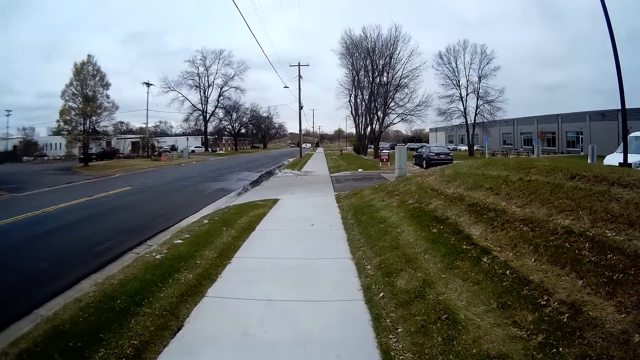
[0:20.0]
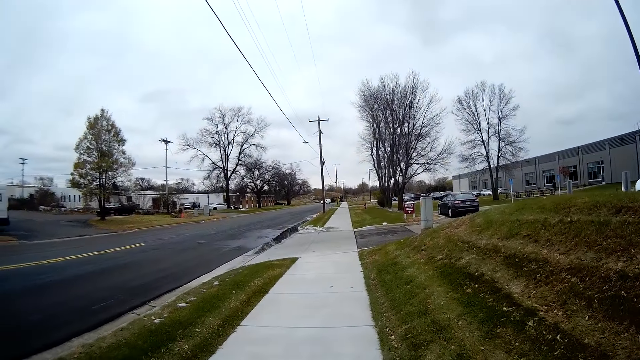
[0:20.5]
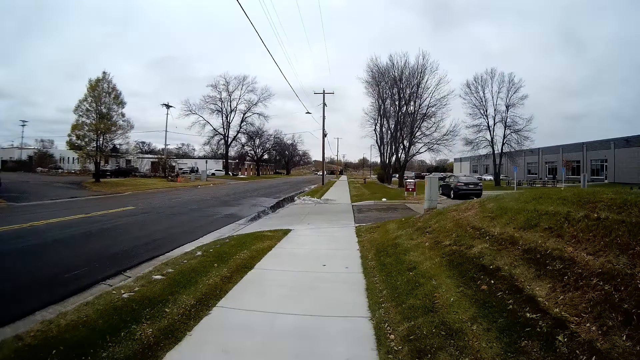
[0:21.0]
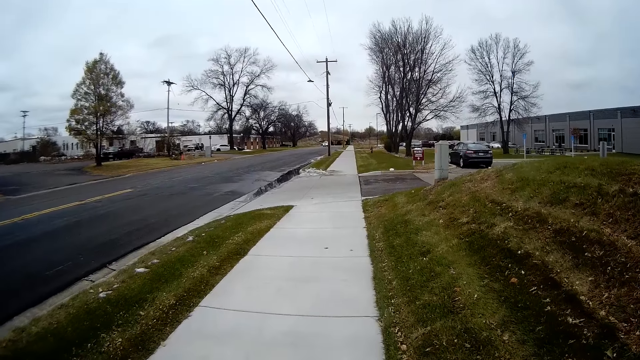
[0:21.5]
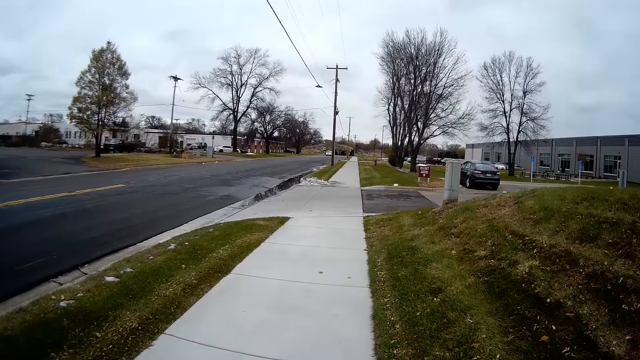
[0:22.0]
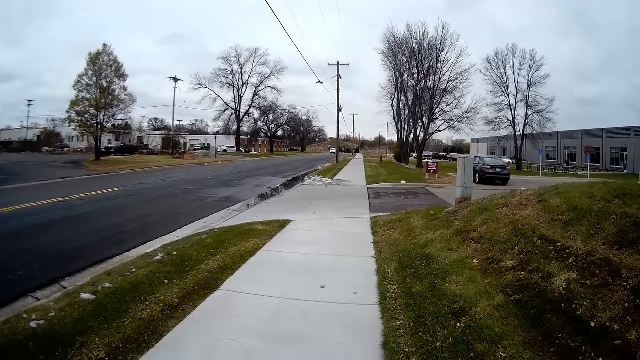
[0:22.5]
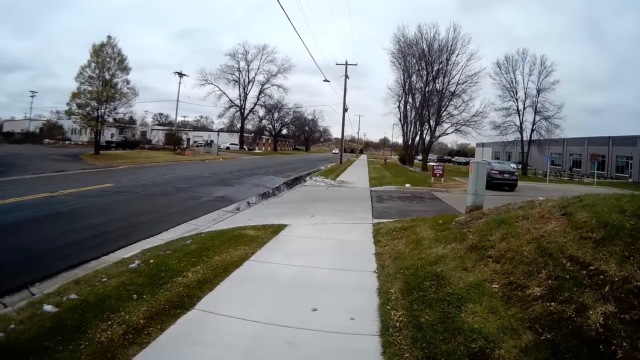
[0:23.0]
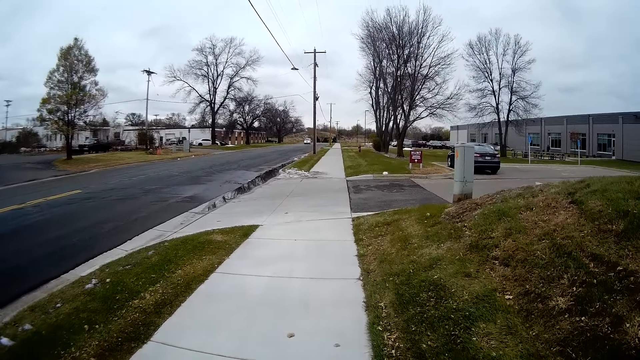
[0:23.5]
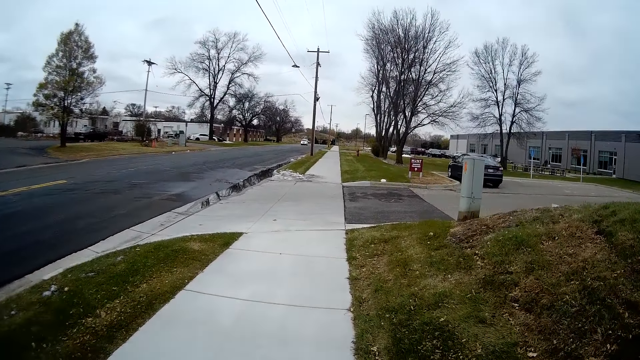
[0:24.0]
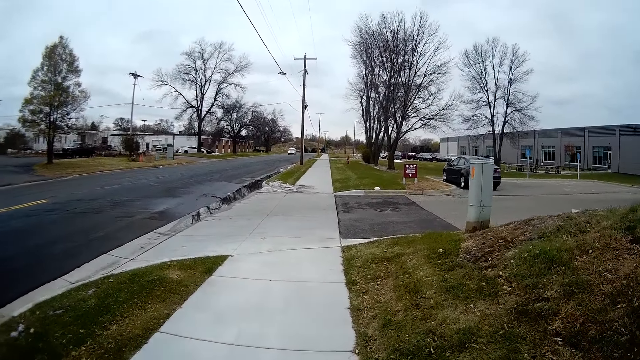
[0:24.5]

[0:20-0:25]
The camera wearer whistles.
